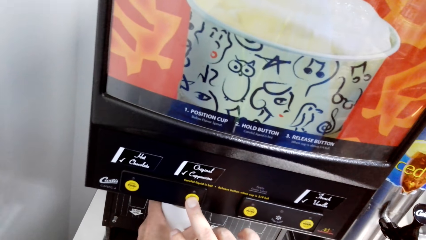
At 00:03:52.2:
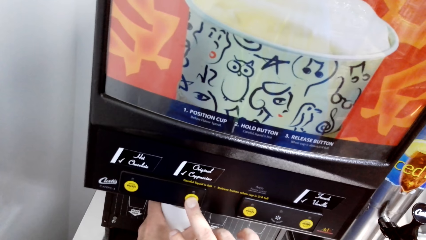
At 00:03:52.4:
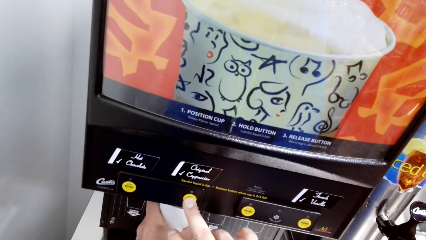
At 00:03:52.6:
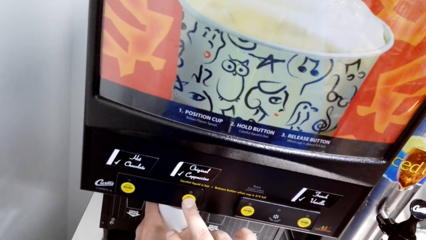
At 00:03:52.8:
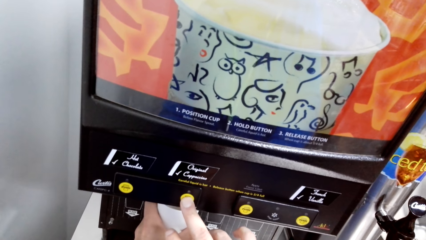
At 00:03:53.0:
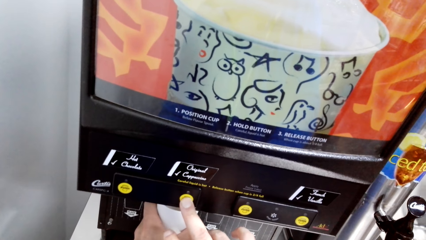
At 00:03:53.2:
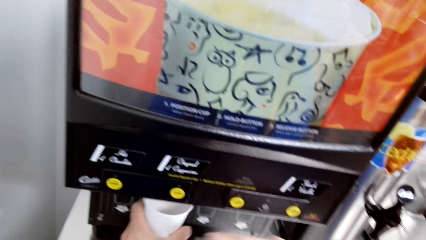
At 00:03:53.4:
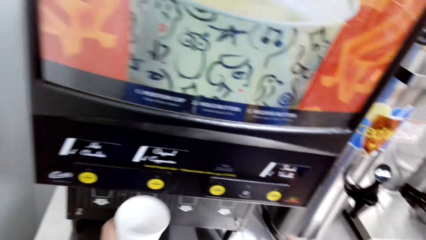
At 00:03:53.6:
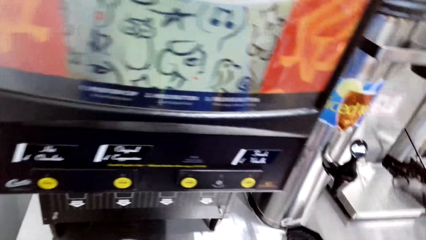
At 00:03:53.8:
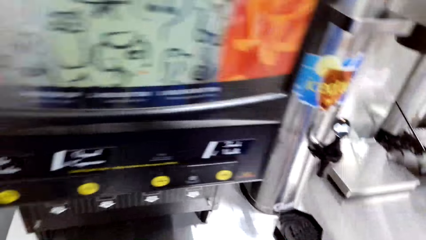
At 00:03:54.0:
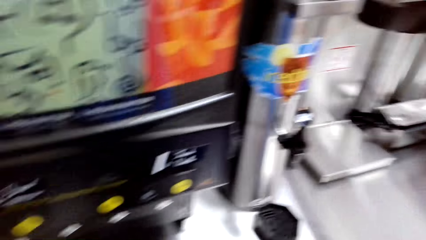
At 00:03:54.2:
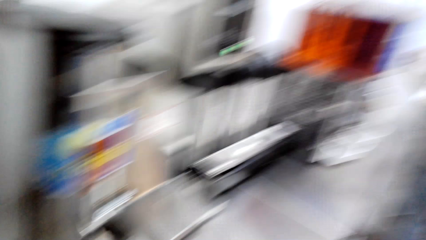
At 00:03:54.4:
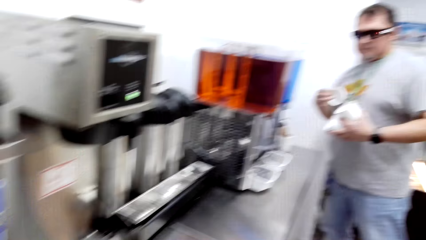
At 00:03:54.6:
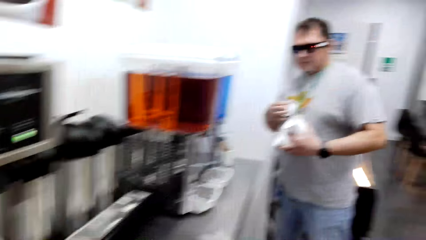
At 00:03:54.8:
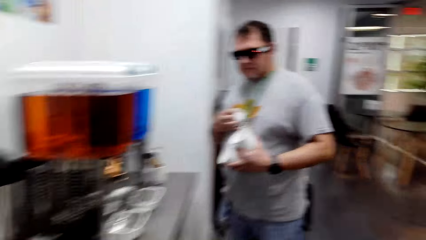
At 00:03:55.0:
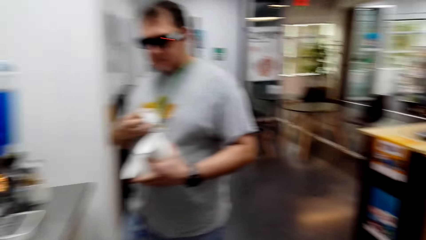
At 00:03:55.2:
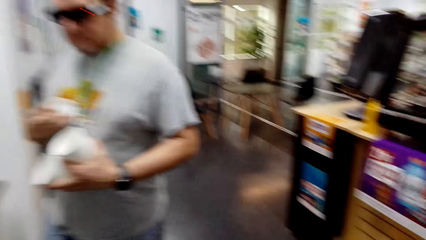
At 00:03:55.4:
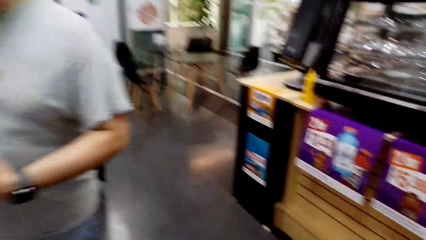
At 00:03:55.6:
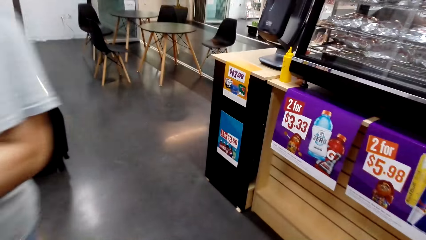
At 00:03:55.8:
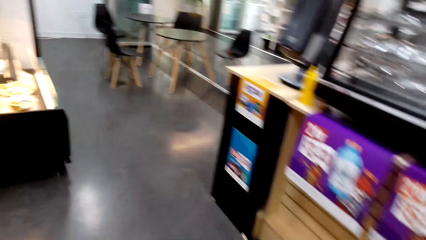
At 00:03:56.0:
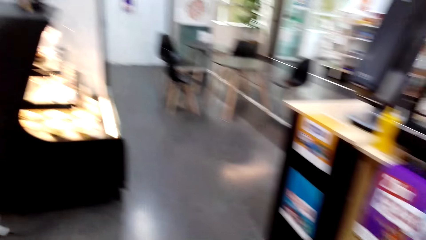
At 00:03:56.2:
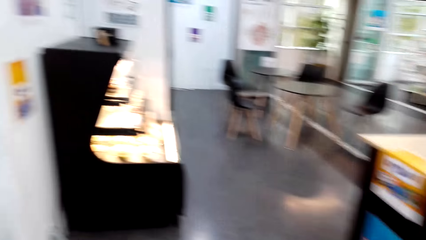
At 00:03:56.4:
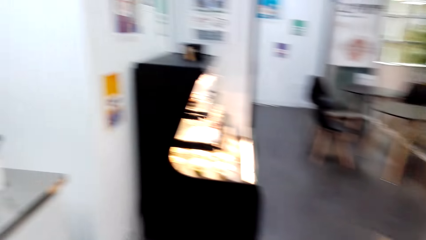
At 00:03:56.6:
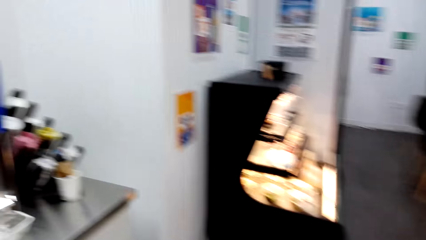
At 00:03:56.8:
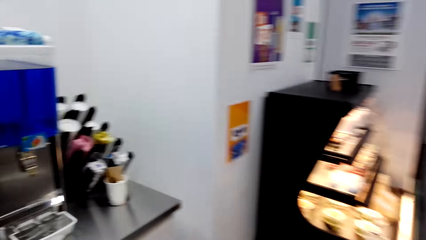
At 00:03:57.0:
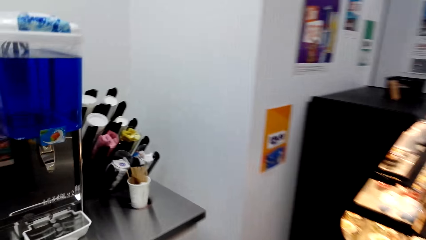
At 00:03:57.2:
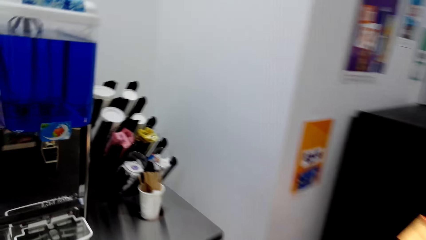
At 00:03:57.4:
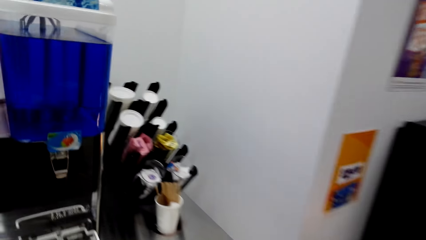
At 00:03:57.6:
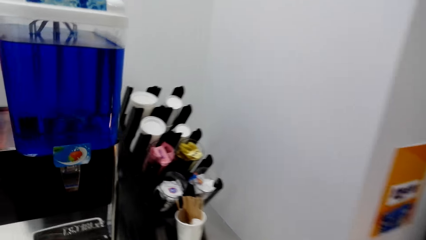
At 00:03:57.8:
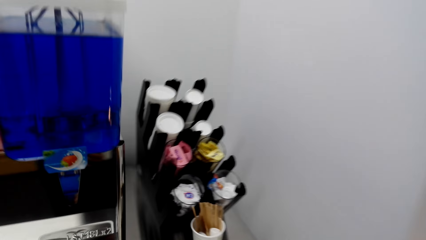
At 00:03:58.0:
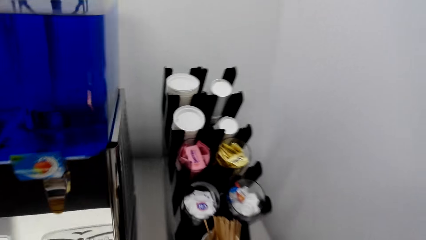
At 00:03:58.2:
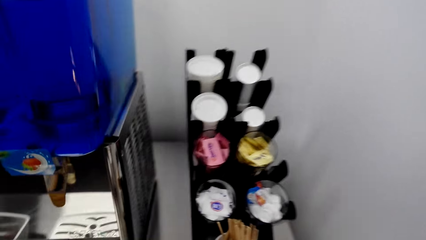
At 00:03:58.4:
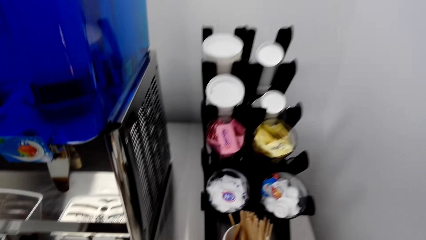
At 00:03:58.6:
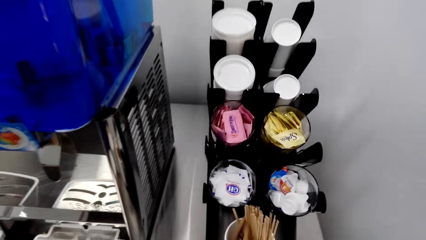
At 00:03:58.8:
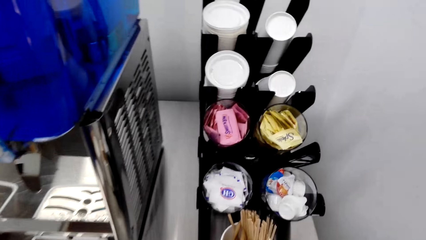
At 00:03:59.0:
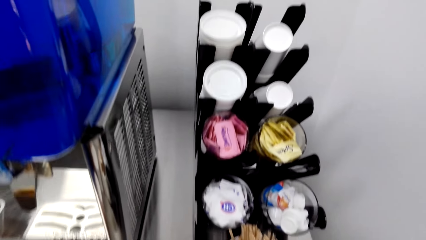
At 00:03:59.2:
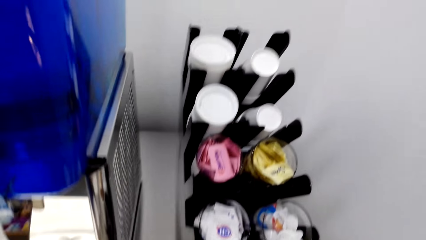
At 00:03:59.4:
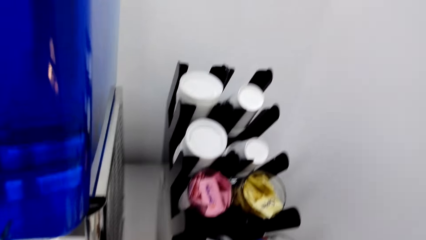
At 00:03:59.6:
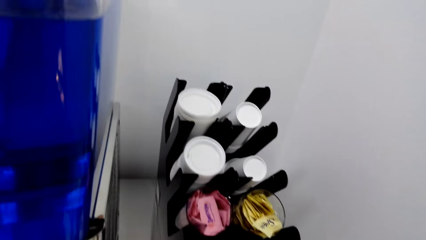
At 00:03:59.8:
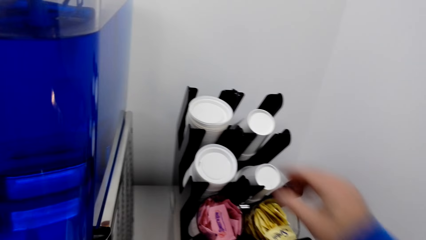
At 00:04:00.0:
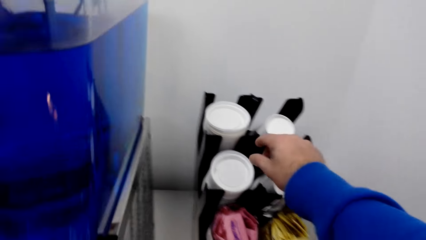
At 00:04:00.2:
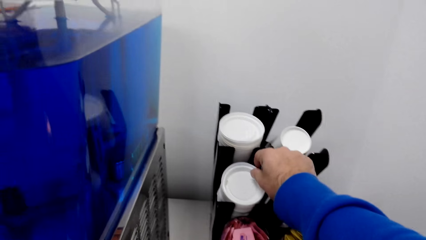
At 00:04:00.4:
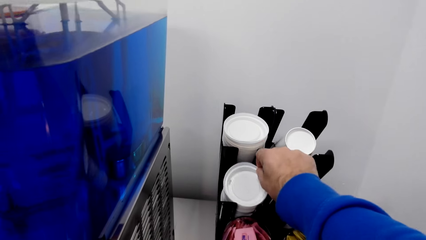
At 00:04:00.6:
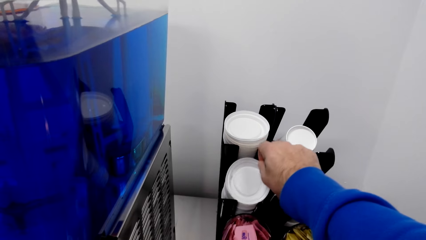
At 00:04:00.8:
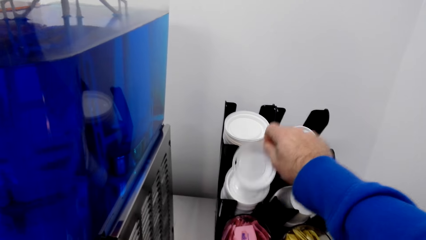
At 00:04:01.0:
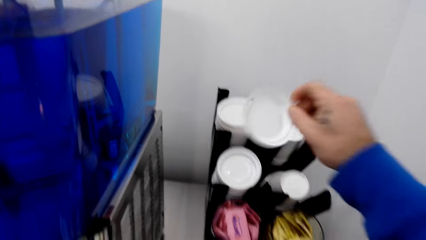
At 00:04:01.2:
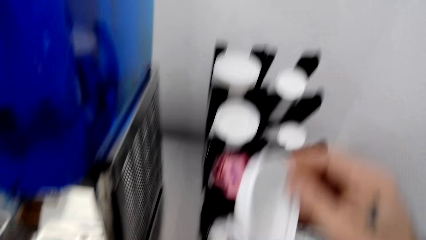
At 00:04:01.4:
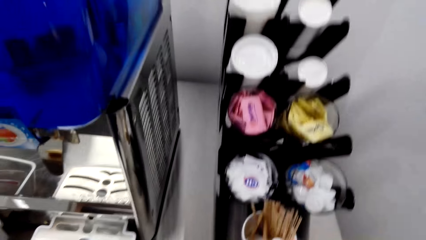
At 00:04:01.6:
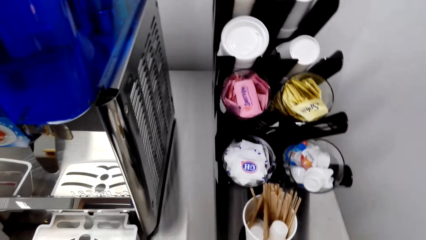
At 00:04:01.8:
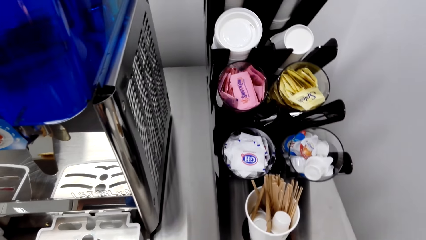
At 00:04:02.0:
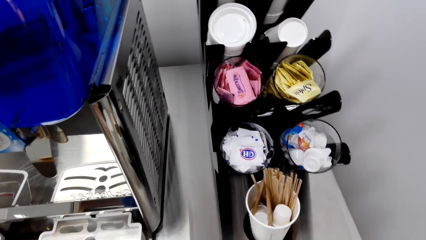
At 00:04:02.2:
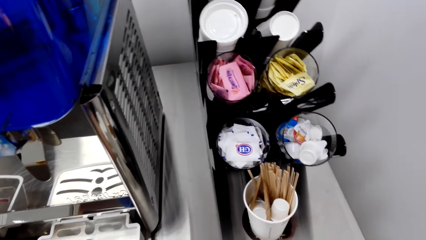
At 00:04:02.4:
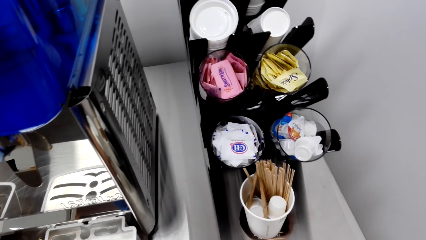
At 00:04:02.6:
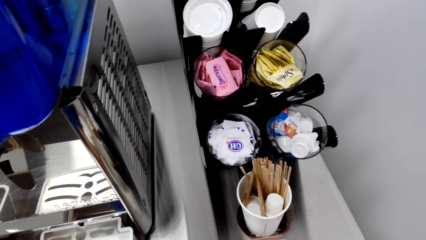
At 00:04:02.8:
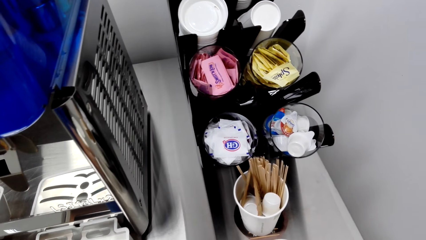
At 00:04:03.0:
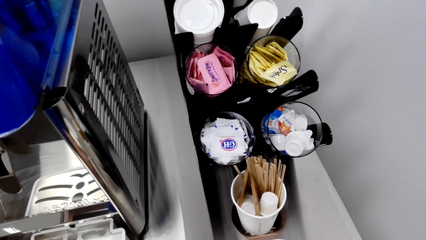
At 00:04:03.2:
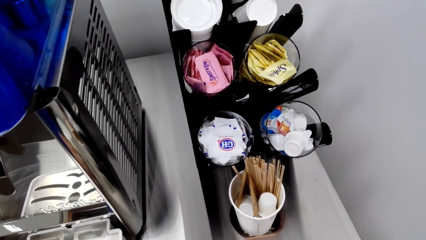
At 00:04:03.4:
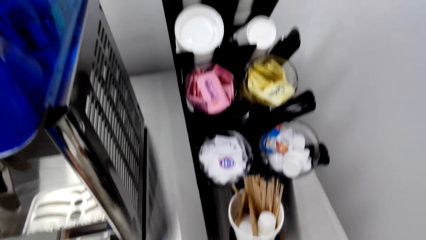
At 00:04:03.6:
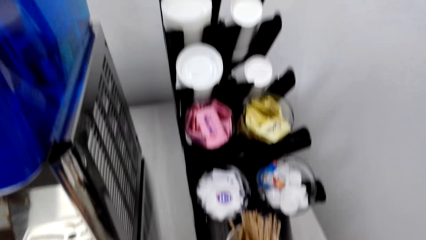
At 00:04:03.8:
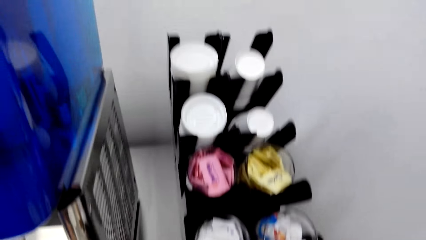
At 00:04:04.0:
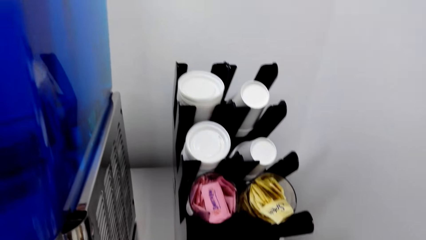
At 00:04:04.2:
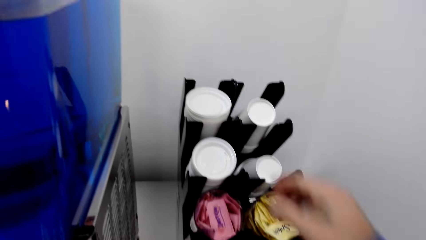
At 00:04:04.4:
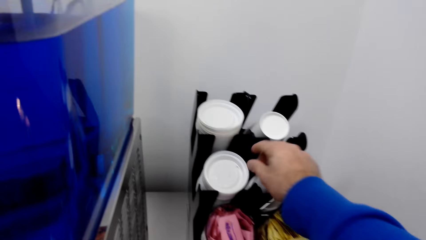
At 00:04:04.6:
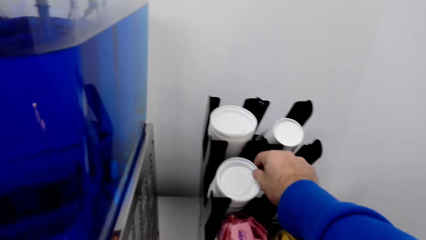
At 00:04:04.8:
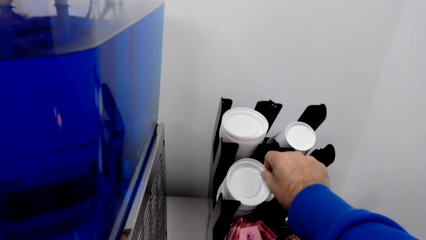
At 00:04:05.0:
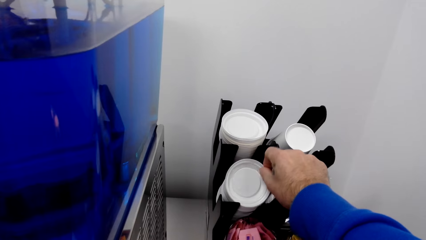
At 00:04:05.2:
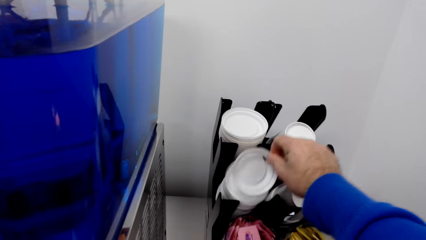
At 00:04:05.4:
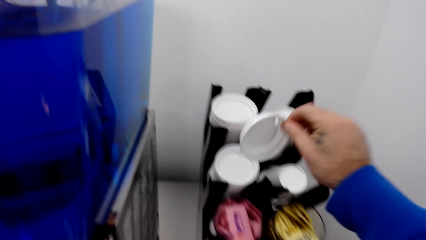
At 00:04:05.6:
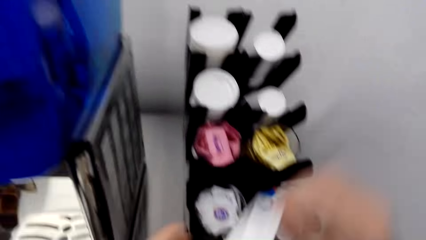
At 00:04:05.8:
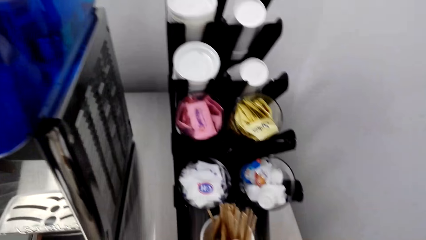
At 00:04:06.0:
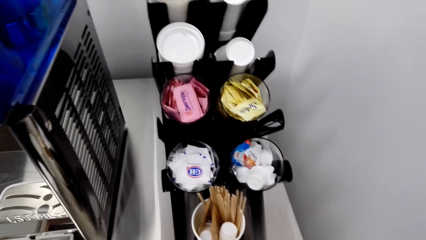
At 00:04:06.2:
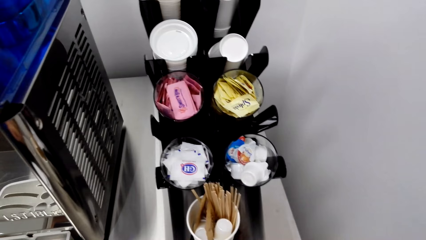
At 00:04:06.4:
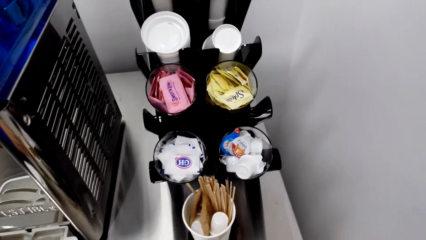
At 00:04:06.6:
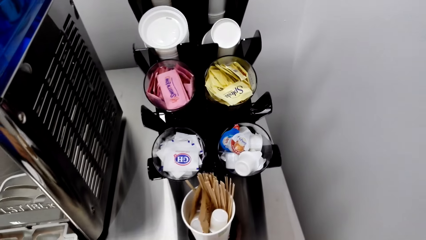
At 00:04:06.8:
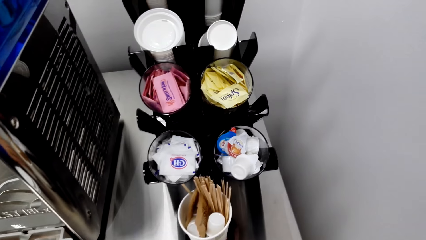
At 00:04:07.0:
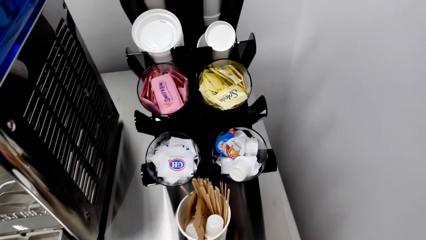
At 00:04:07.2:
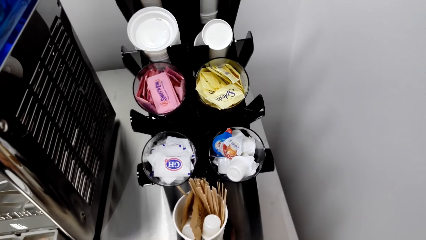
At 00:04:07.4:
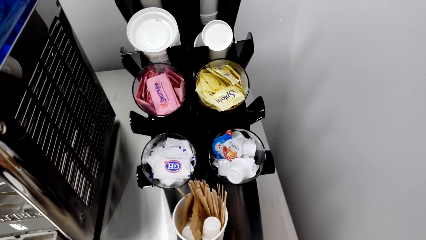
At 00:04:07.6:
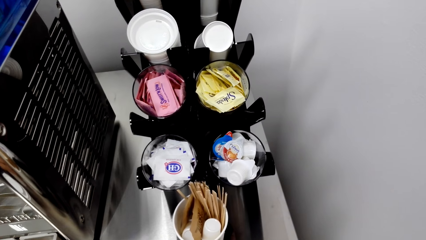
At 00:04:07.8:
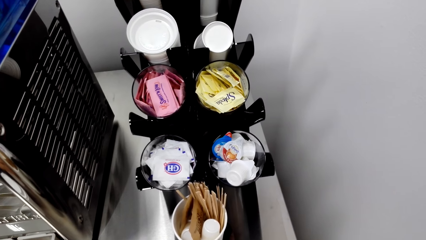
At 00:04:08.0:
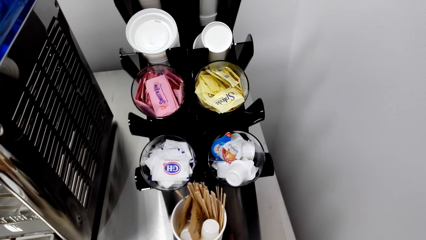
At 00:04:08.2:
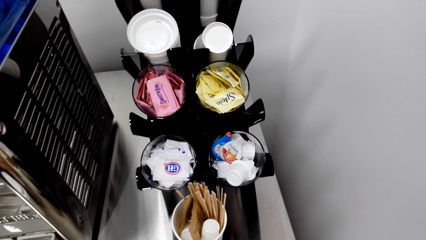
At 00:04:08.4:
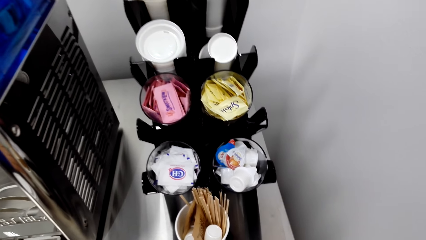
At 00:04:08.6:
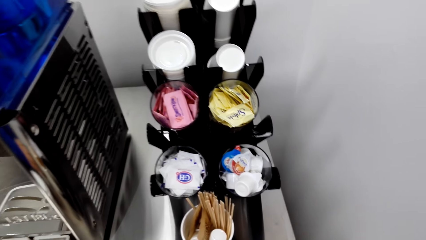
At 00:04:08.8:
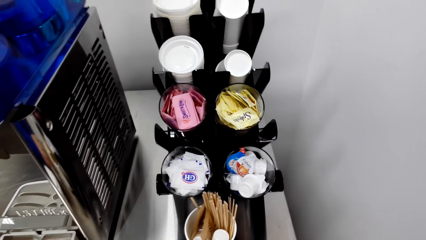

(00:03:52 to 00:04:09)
The camera wearer turns around the tea machine. They walk towards the disposable cup. They pick a cup lid from the tray. They pick the lid from the tray again.
